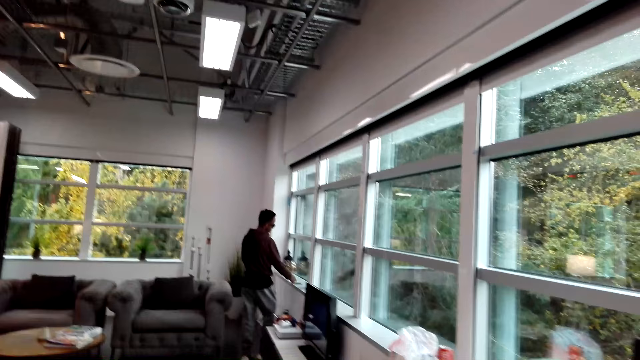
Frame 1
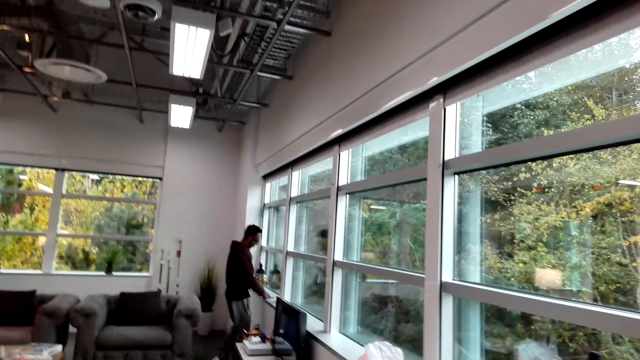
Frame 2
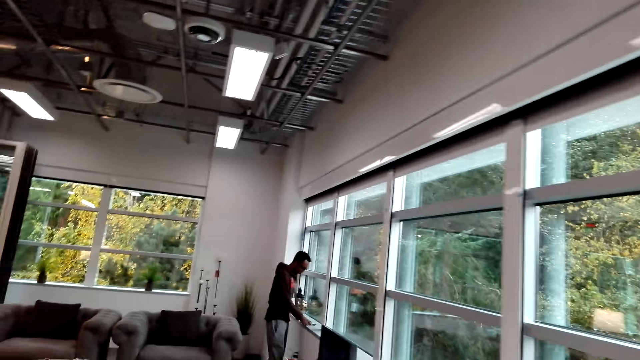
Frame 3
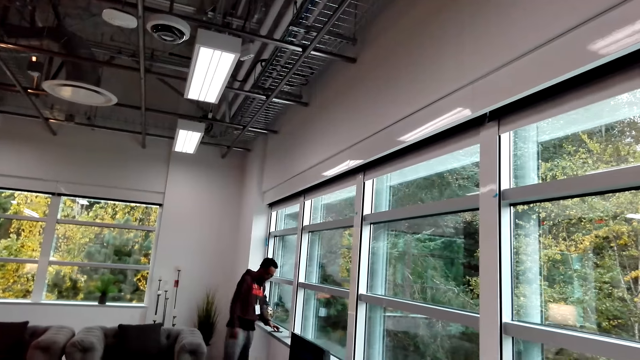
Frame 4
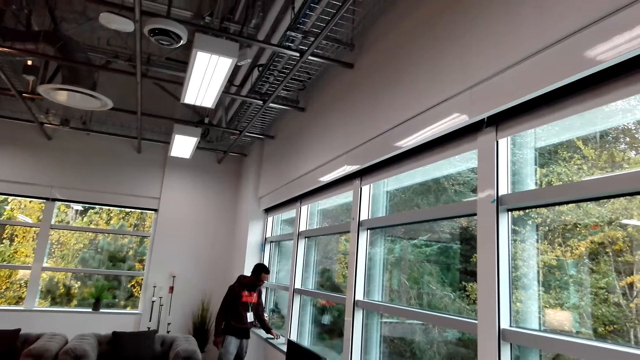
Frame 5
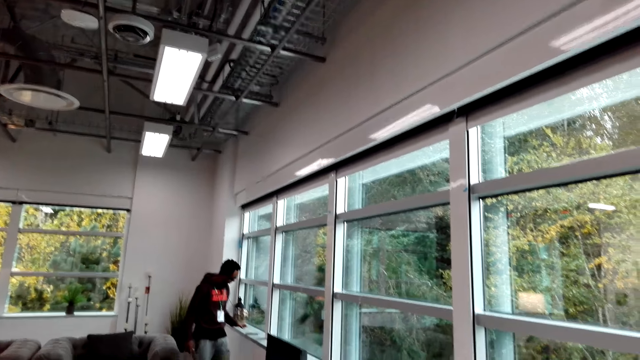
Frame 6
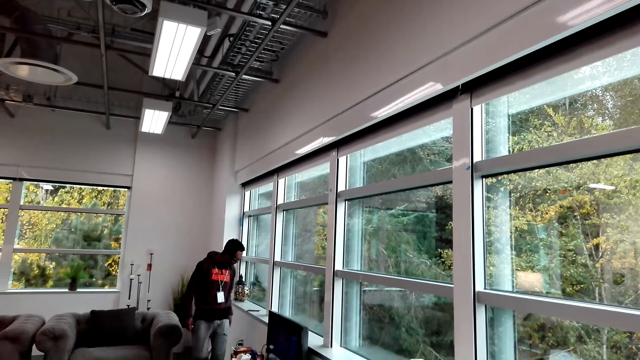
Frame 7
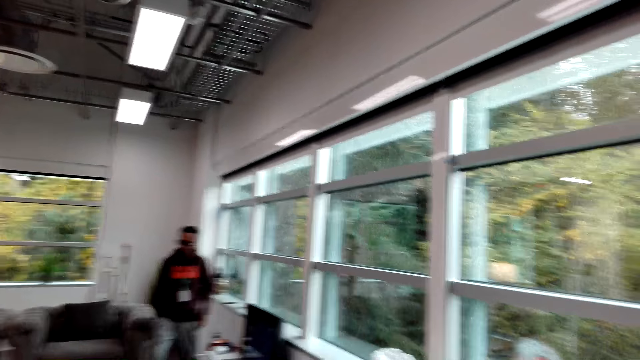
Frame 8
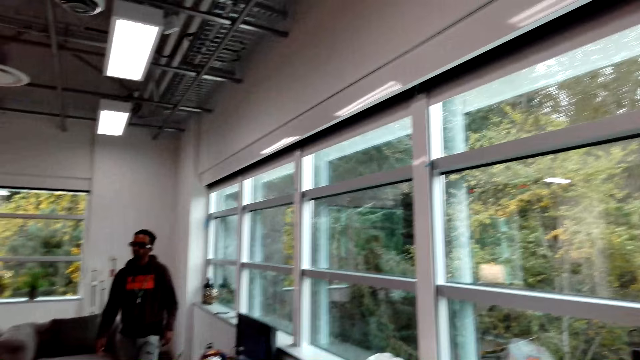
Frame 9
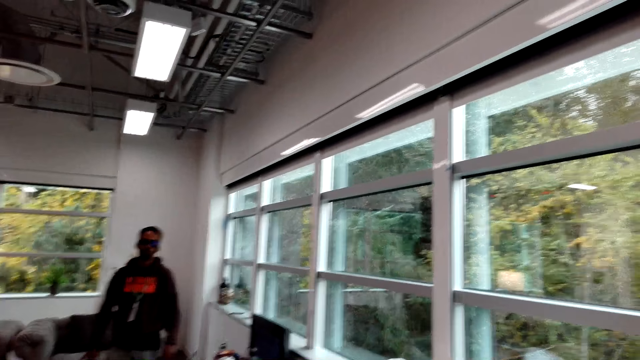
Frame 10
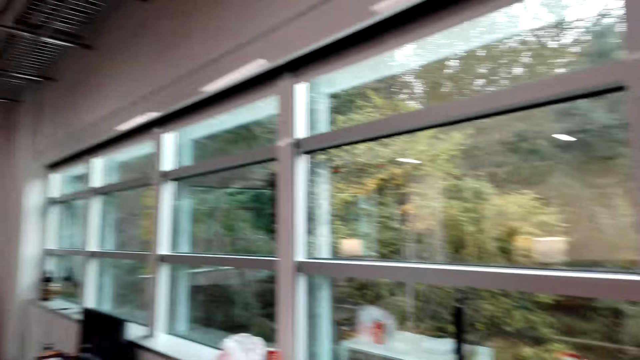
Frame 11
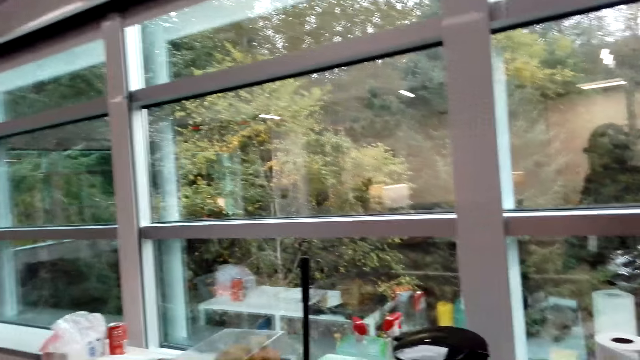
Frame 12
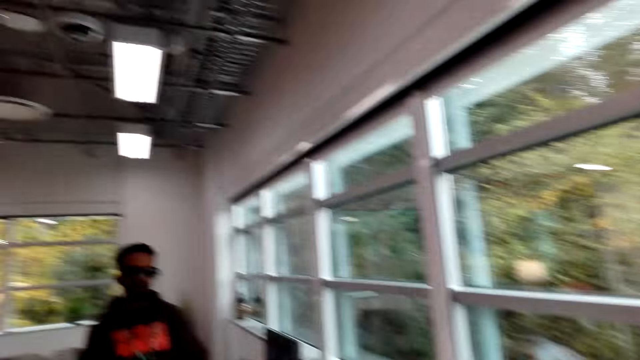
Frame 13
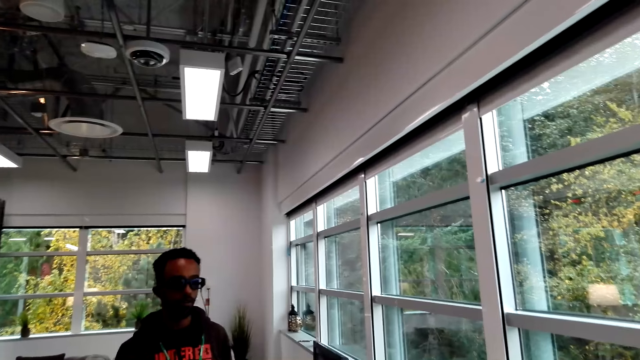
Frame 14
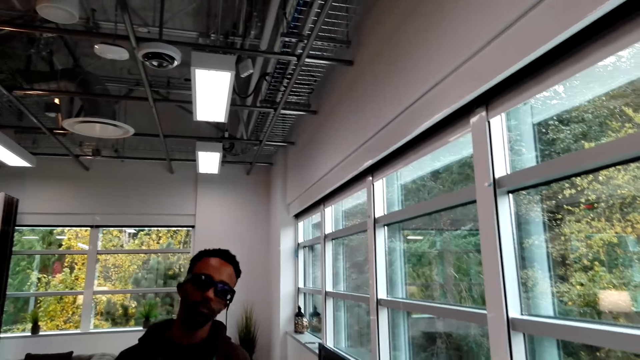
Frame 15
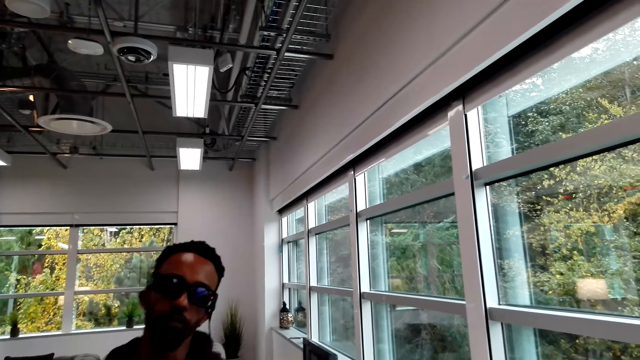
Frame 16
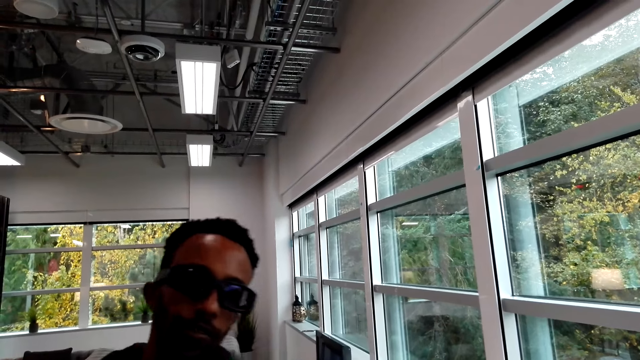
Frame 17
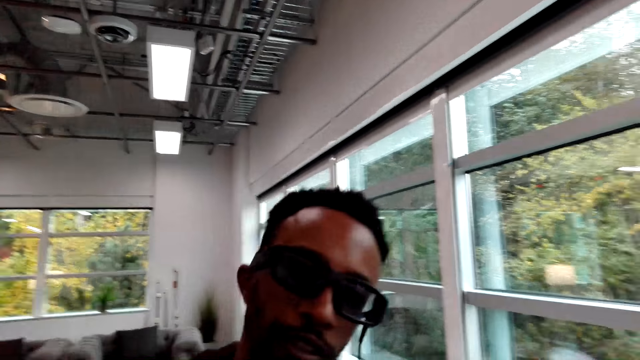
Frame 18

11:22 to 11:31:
A man holds a phone. The man wipes the windows. The man walks around the room. The man walks around.

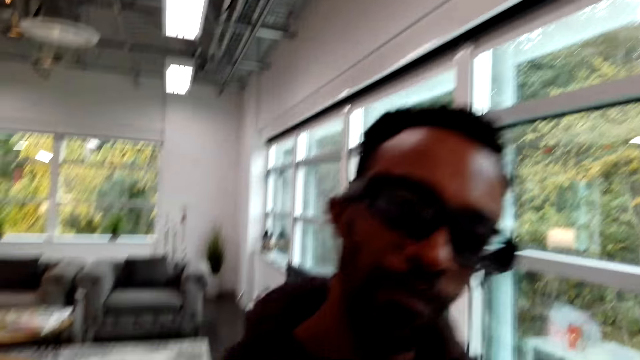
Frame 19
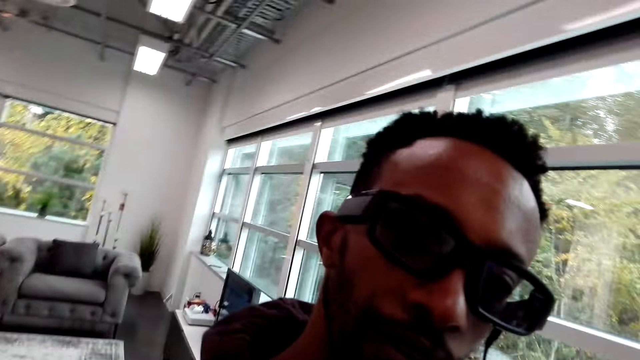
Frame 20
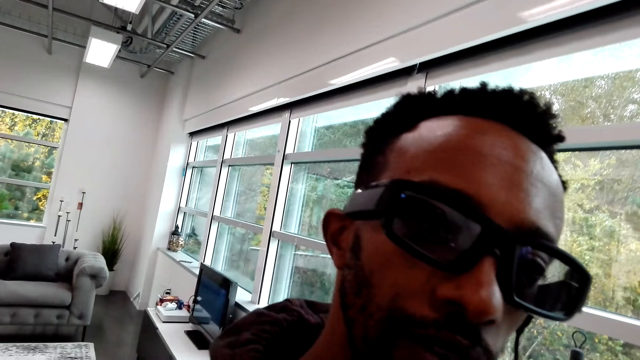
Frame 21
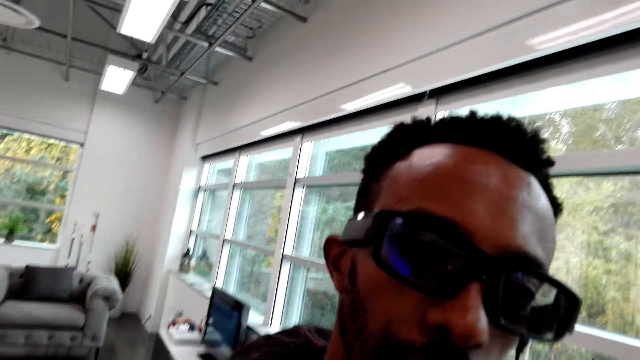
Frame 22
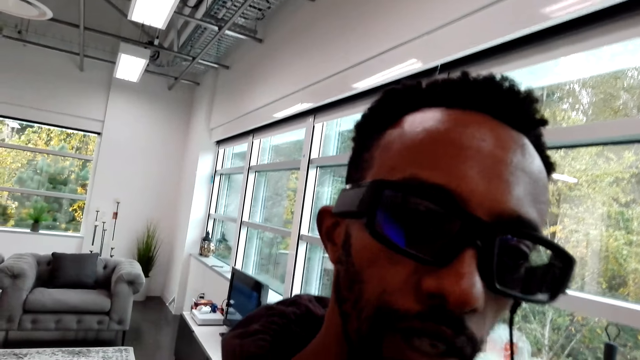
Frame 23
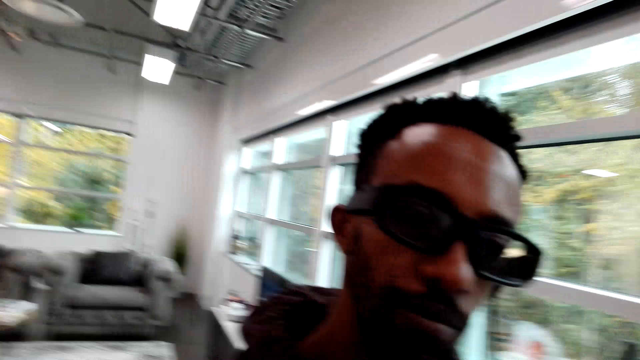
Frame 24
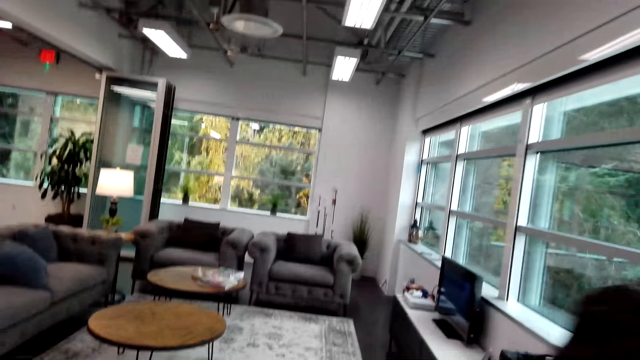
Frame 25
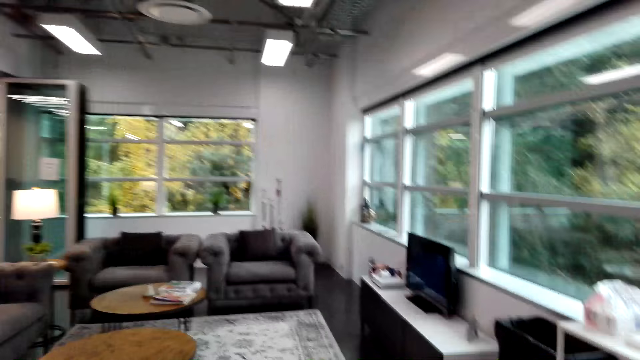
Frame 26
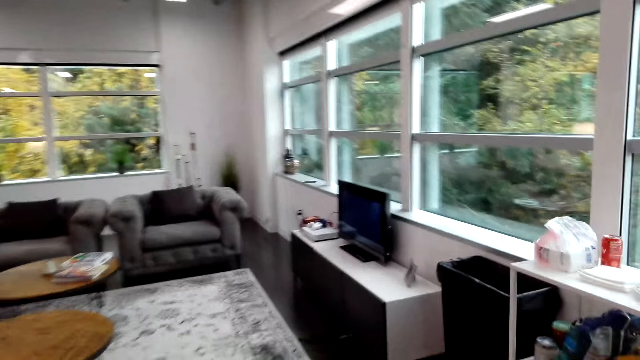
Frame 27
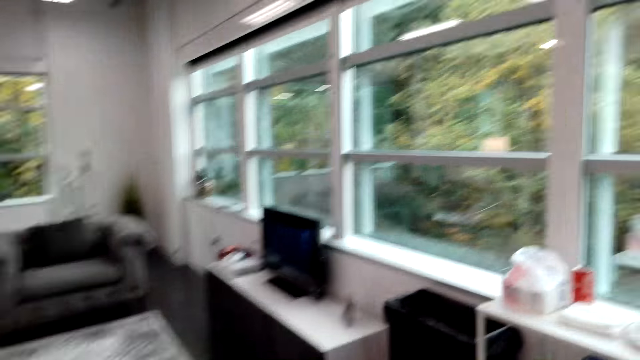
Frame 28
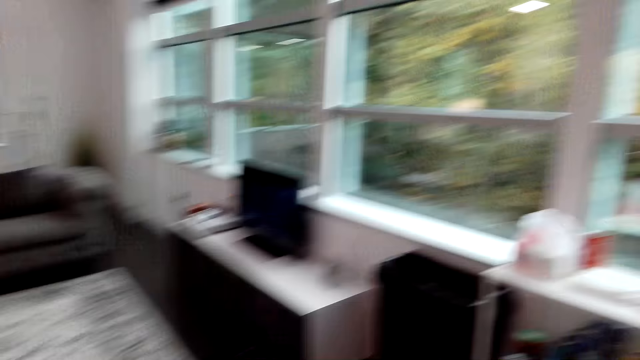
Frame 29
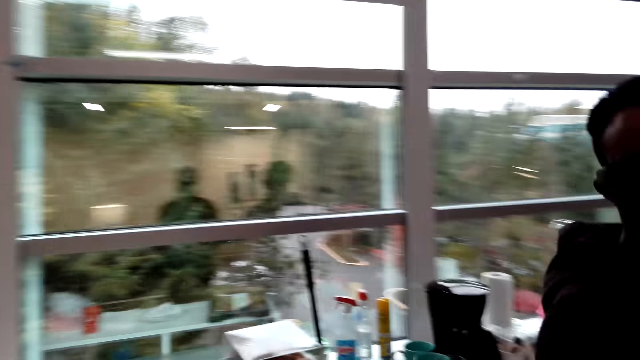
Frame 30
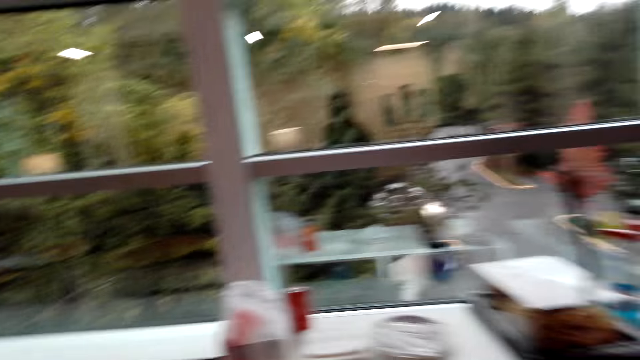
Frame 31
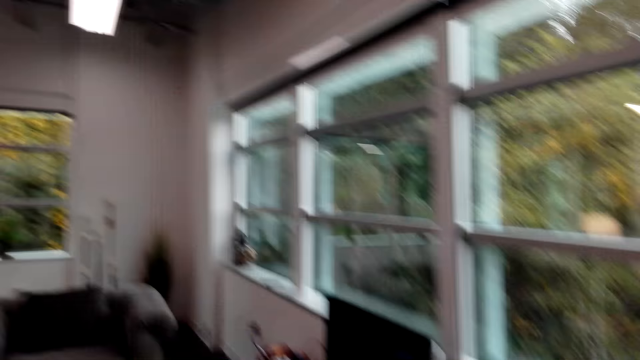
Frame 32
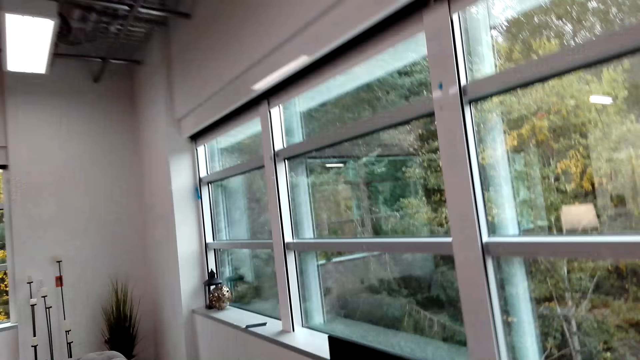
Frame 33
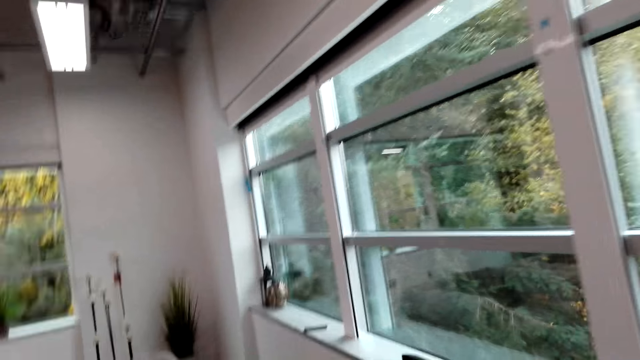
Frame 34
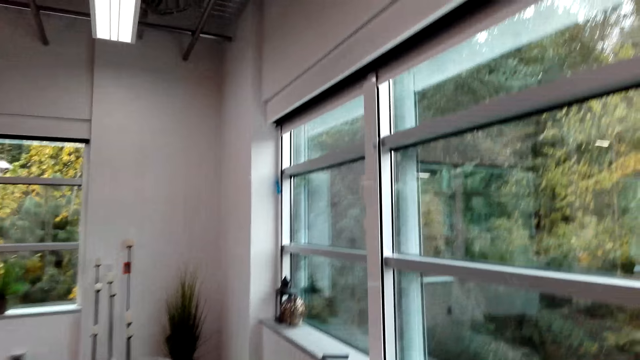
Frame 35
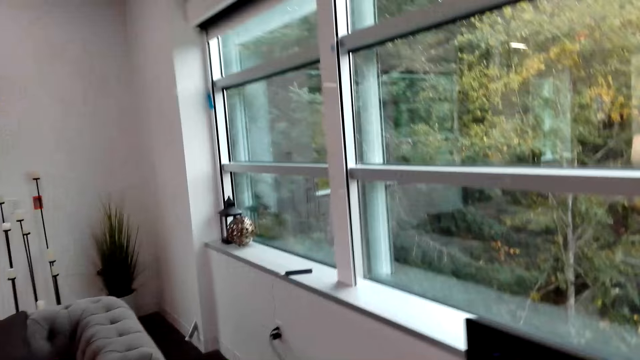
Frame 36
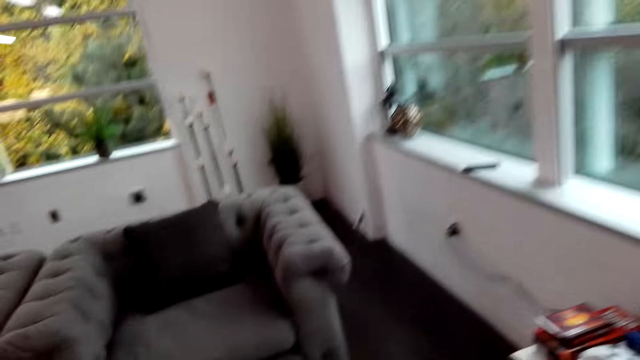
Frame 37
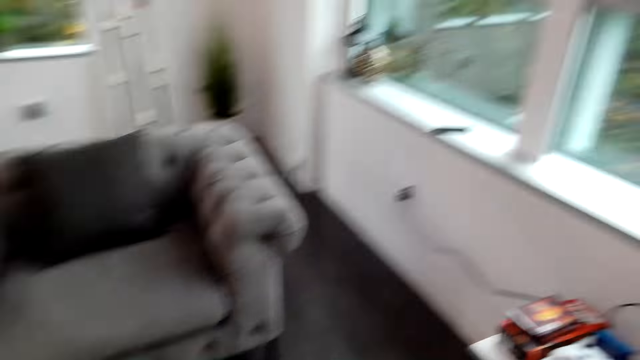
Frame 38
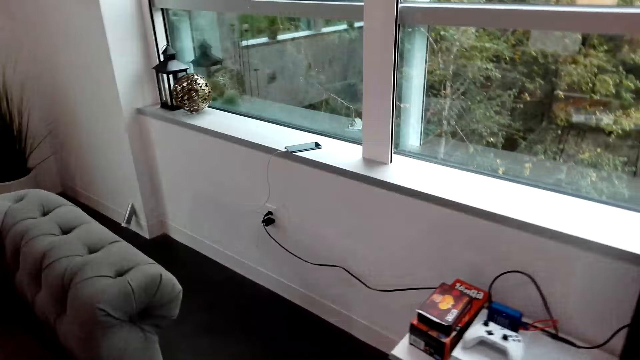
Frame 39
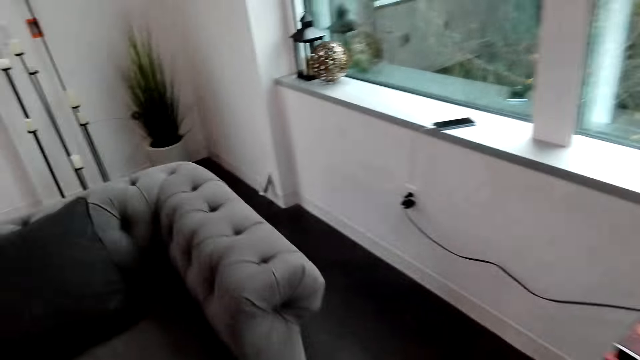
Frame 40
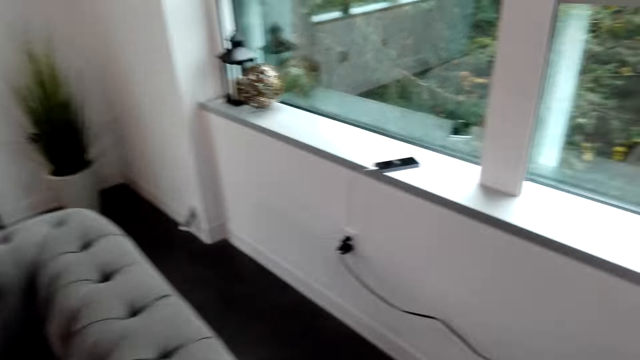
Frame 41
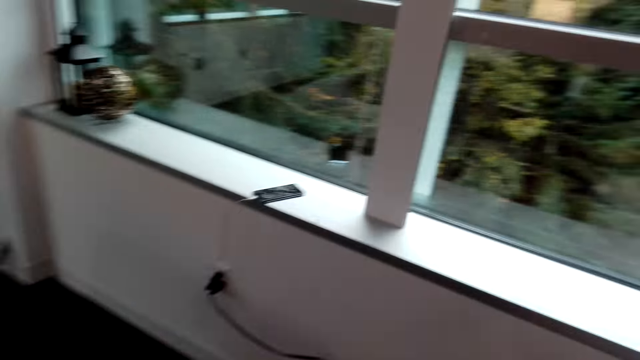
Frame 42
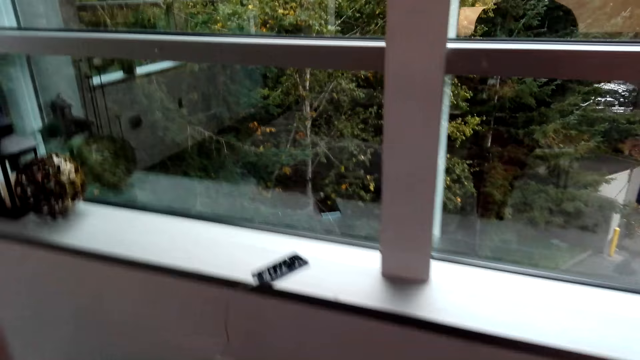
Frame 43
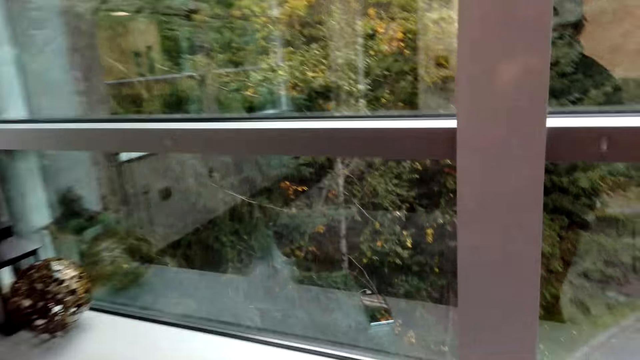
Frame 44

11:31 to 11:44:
A man looks at the camera wearer. The man talks to the camera wearer. The camera wearer looks around. They walk around. The man stands close to the camera wearer.
